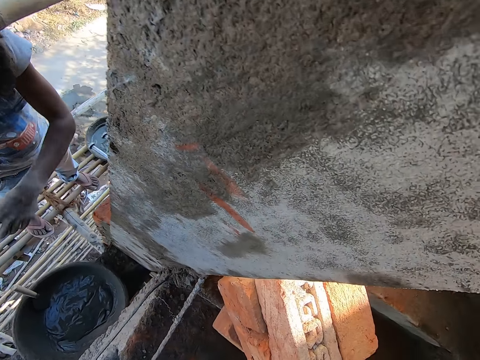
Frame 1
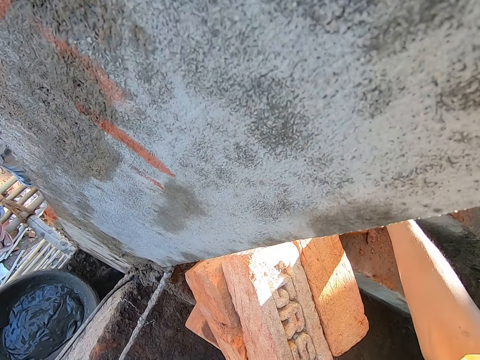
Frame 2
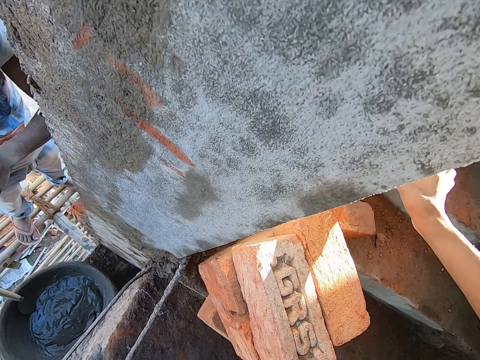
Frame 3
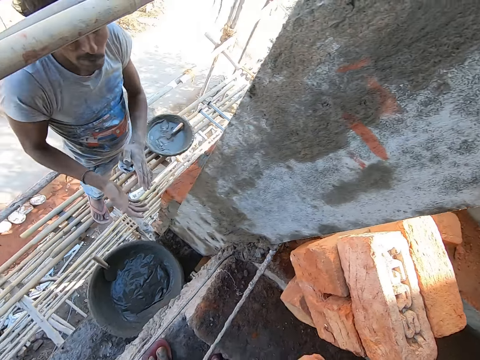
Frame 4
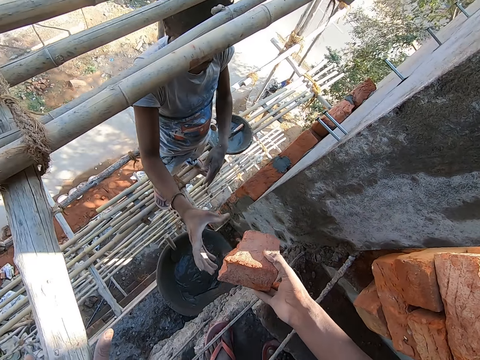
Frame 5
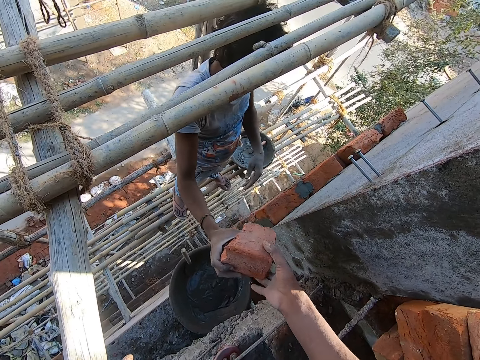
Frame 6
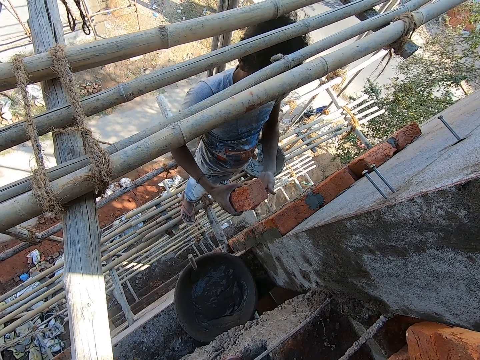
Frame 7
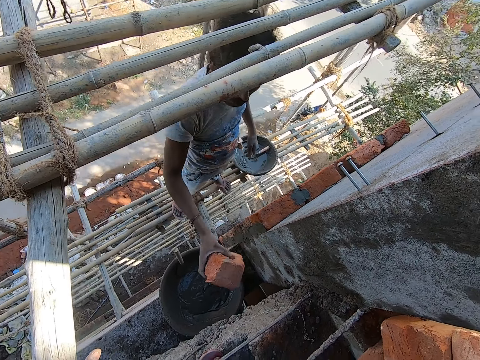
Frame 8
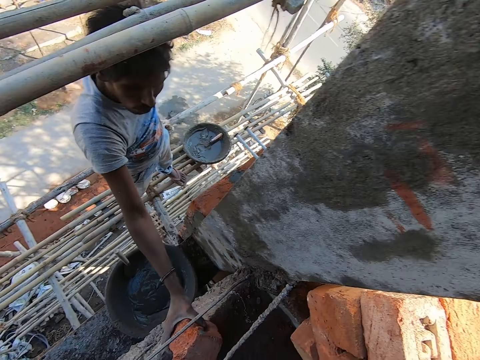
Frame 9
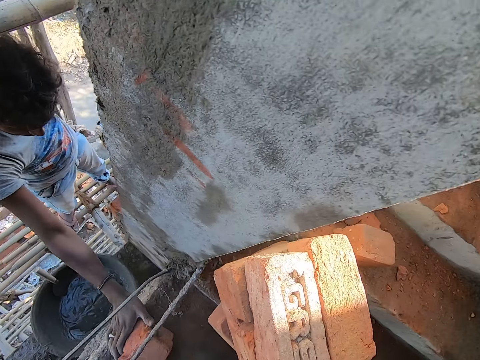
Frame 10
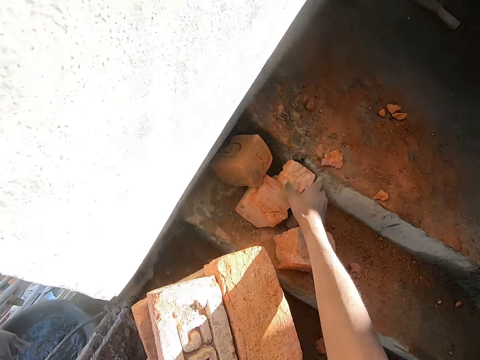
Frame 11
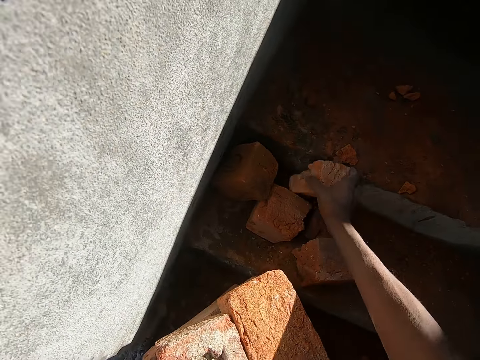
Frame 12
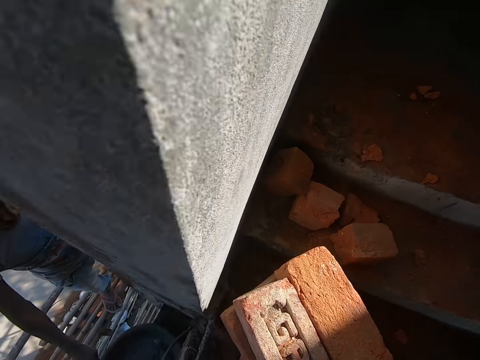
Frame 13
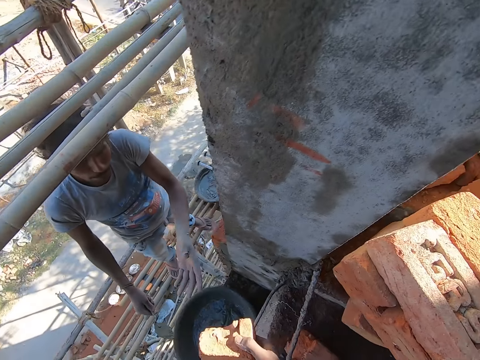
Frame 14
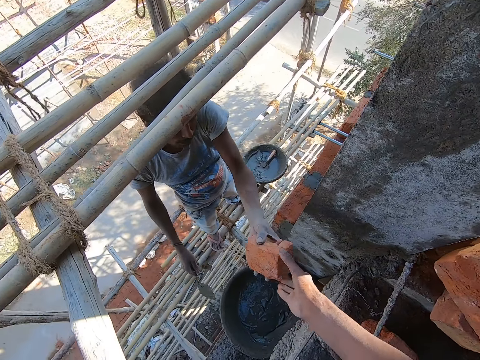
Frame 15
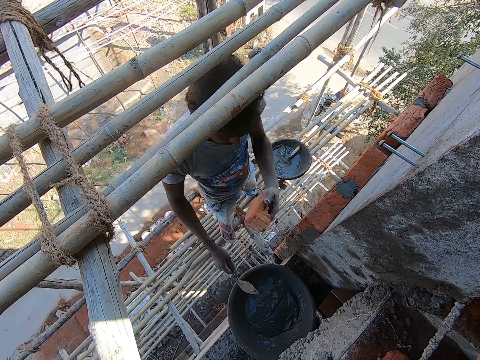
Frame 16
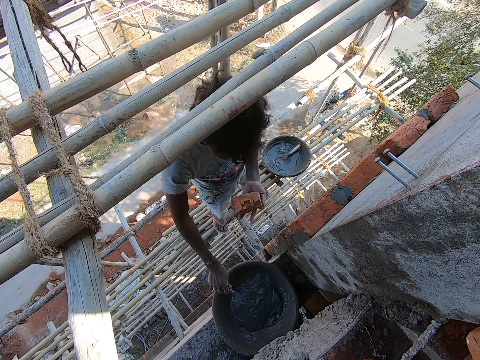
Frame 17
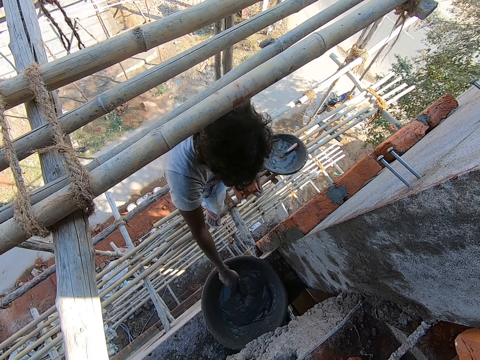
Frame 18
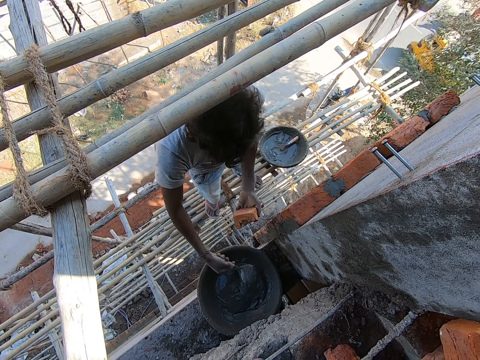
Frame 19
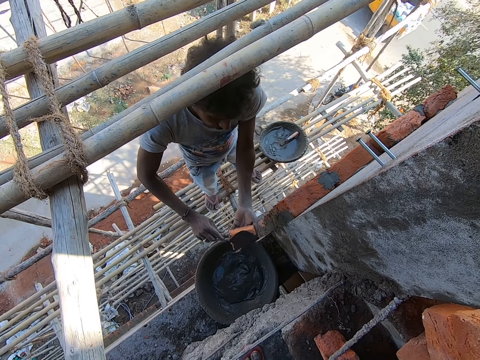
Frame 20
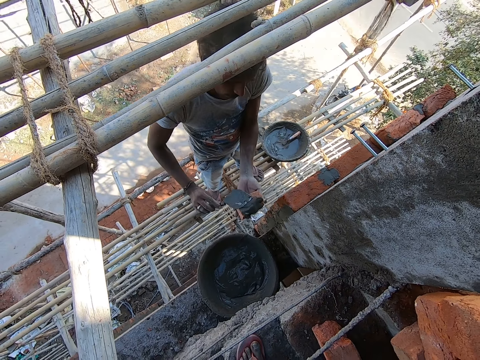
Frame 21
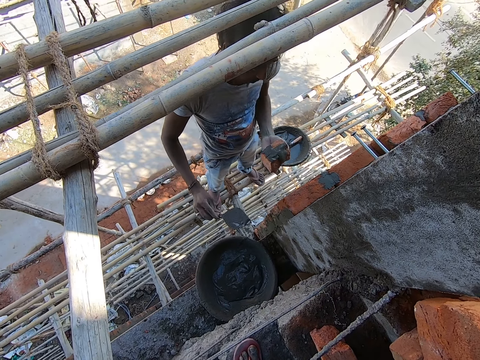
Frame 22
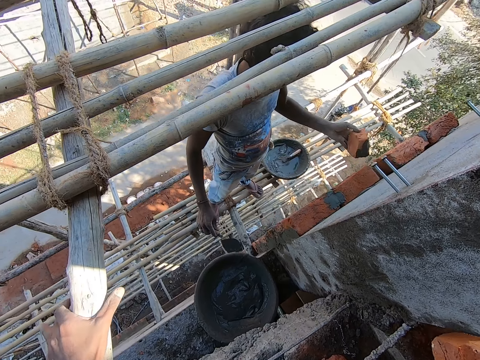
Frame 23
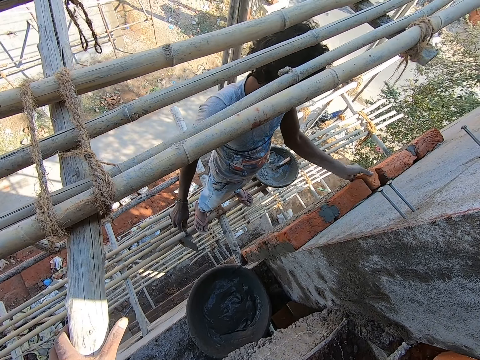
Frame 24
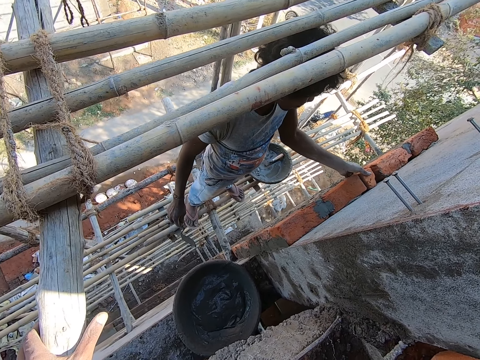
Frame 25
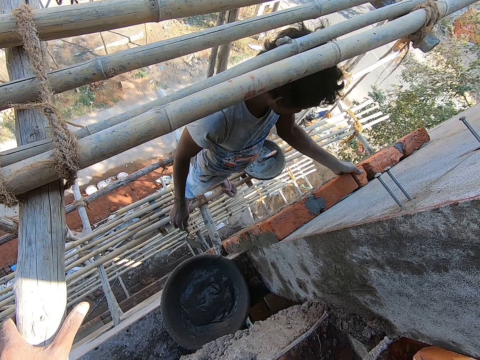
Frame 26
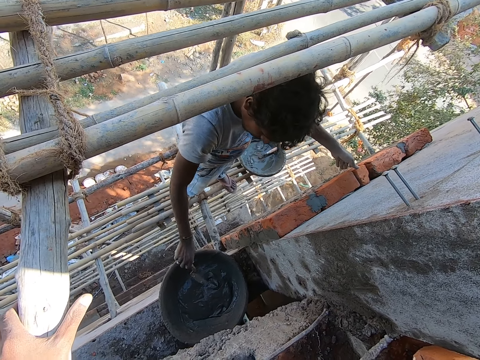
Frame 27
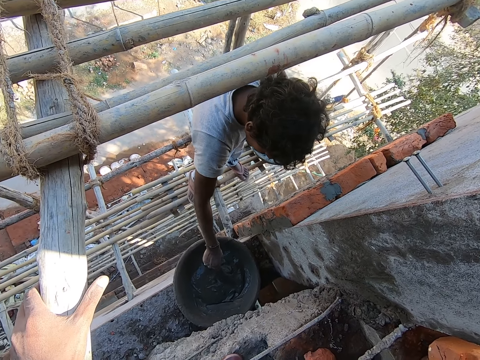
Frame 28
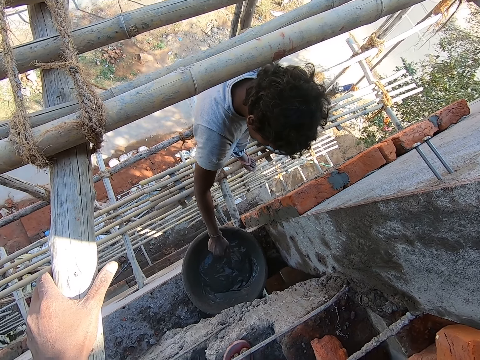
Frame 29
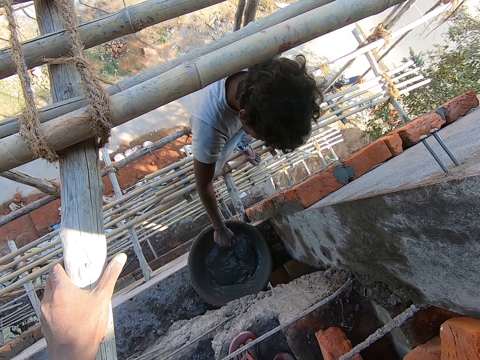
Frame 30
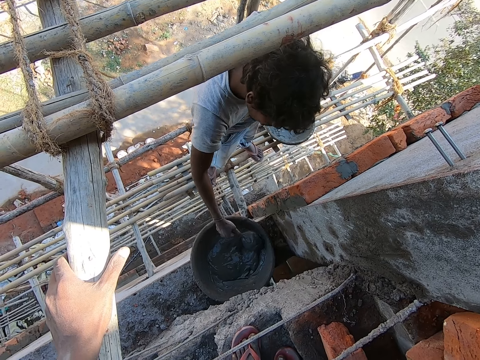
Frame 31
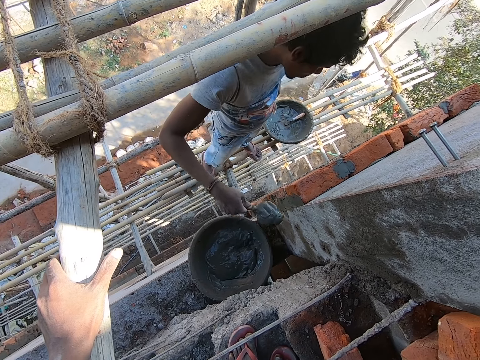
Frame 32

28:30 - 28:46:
The camera wearer picks the brick from the floor with his right hand. He passes the brick to the man with his right hand. The man drops the brick on the floor with his right hand. The camera wearer picks the brick from the floor with his right hand. He passes the brick to the man with his right hand. The man takes mortar from a head pan with a hand trowel in his right hand. The man pours the mortar on the brick with the hand trowel in his right hand. The man plasters the brick on a wall with his left hand. The man takes mortar from the head pan with the hand trowel in his right hand.

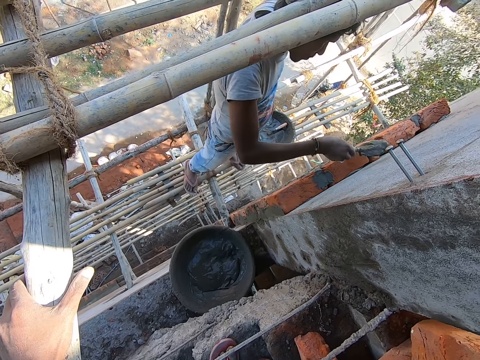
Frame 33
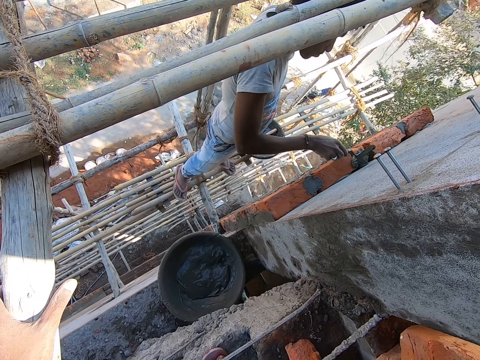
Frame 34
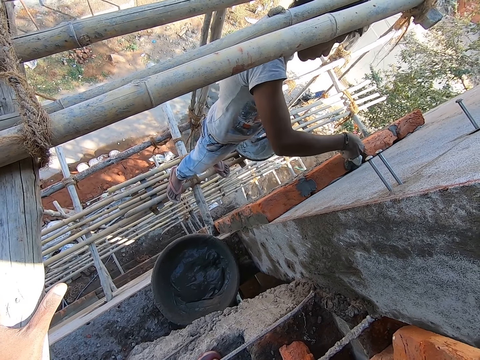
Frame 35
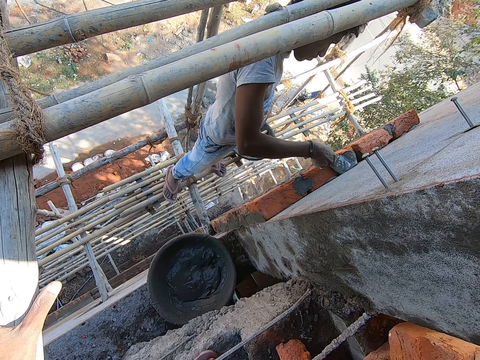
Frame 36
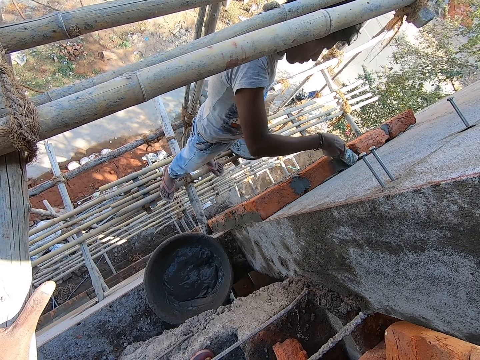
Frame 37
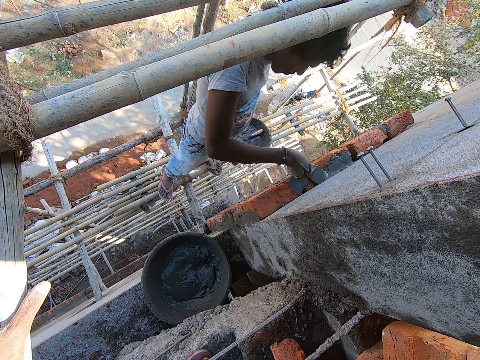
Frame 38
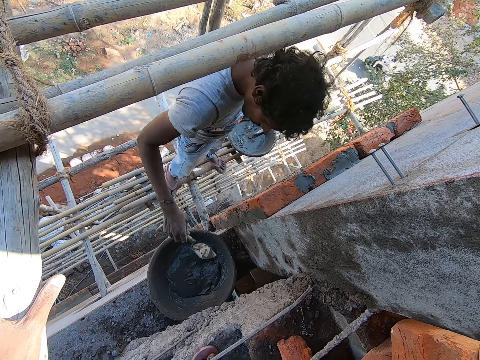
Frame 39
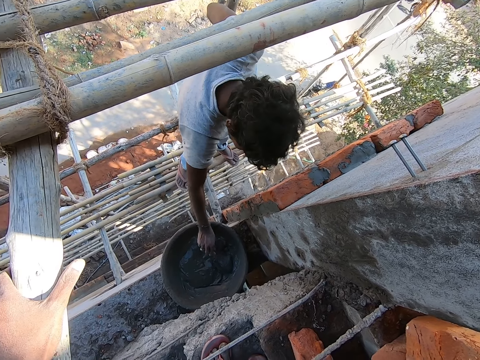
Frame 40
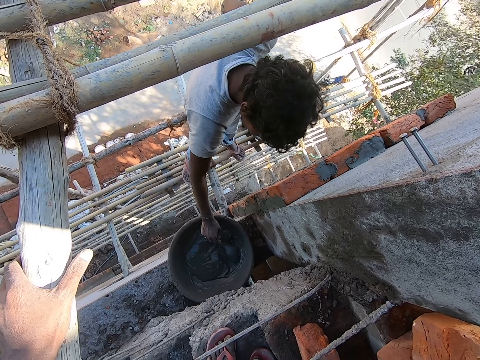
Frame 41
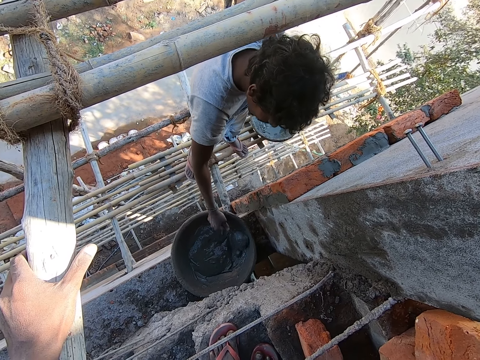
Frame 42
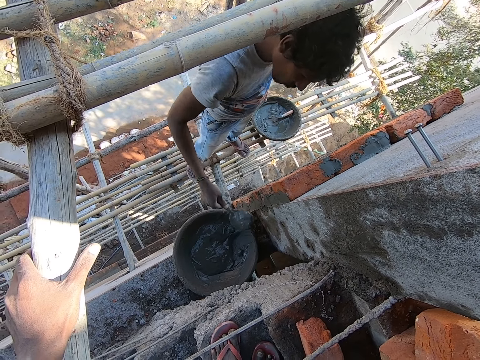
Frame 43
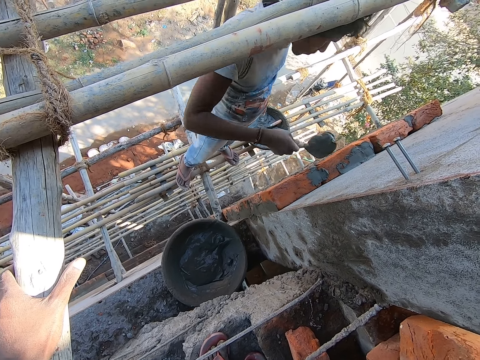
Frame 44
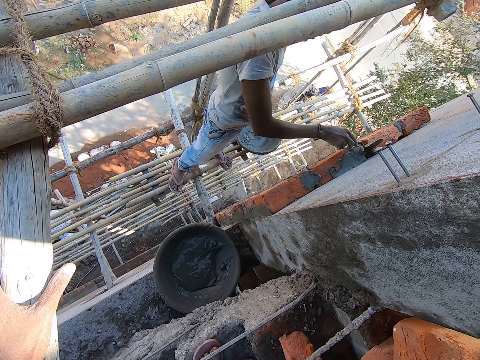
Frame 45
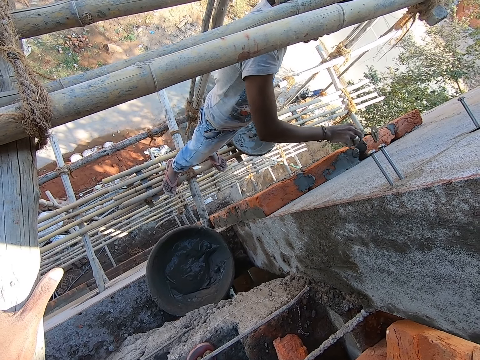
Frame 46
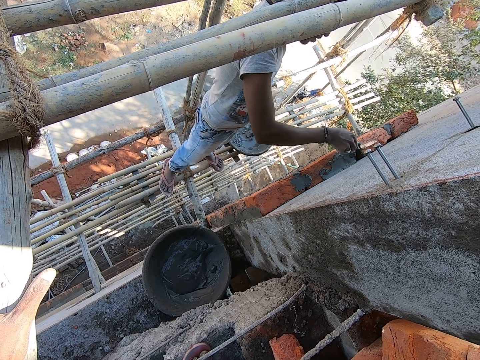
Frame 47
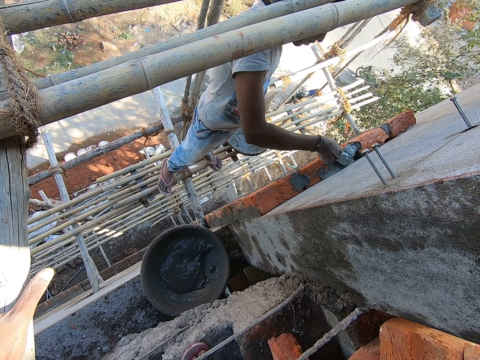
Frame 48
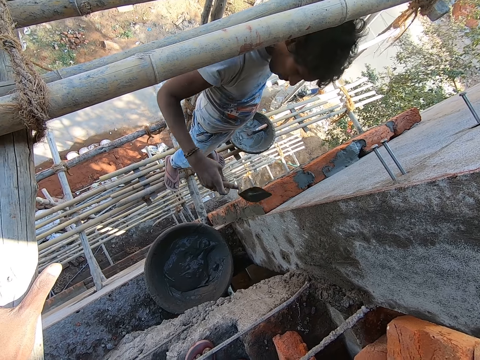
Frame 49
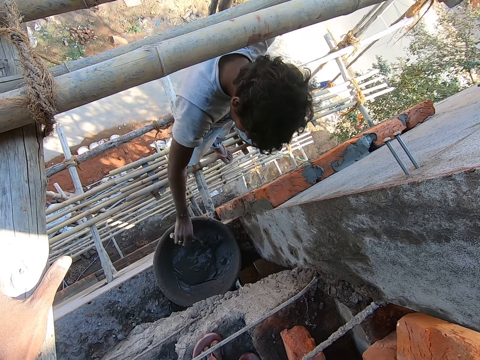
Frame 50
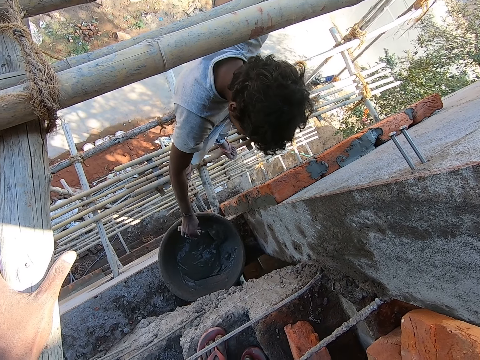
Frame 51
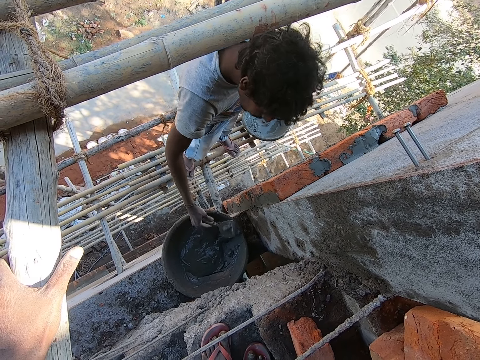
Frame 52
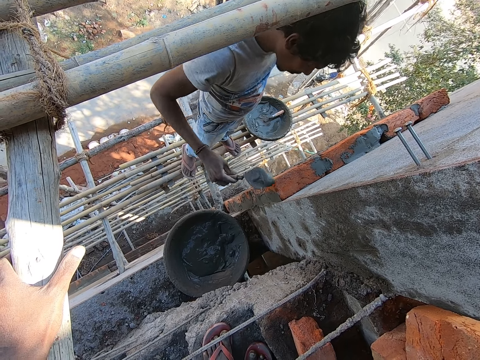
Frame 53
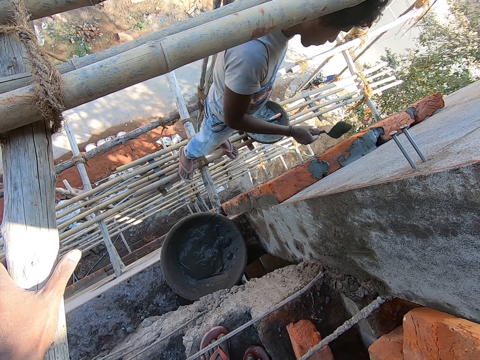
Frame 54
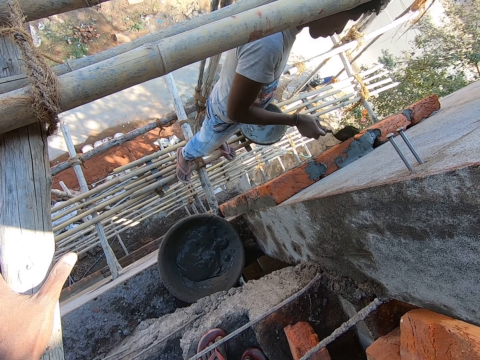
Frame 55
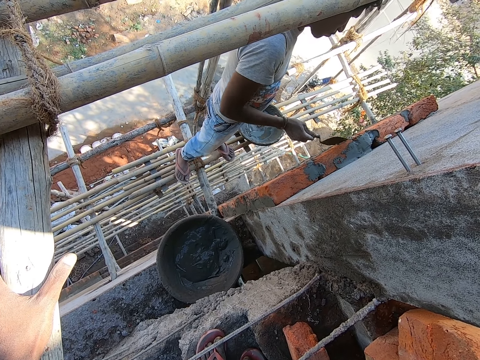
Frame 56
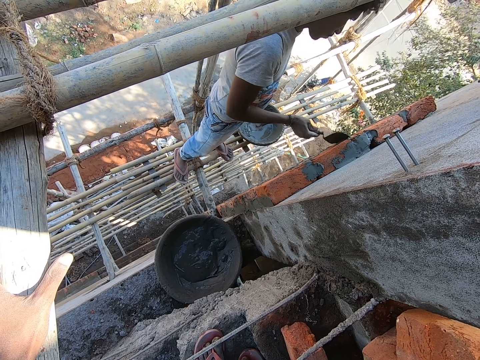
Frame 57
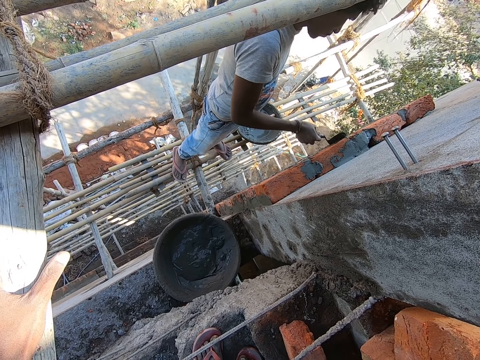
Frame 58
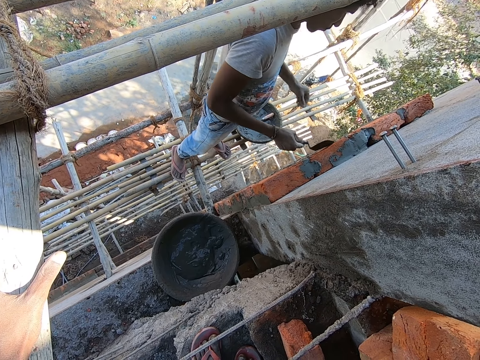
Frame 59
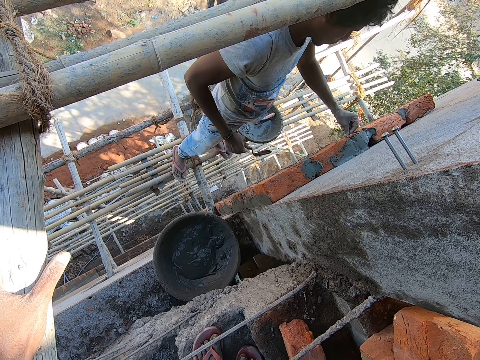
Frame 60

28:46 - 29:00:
The man pours the mortar on the brick on the wall with the hand trowel in his right hand. The man plasters the mortar on the brick with the hand trowel in his right hand. The man takes mortar from the head pan with the hand trowel in his right hand. The man pours the mortar on the brick on the wall with the hand trowel in his right hand. The man plasters the mortar on the brick with the hand trowel in his right hand. The man takes mortar from the head pan with the hand trowel in his right hand. The man plasters the mortar on the brick with the hand trowel in his right hand.
